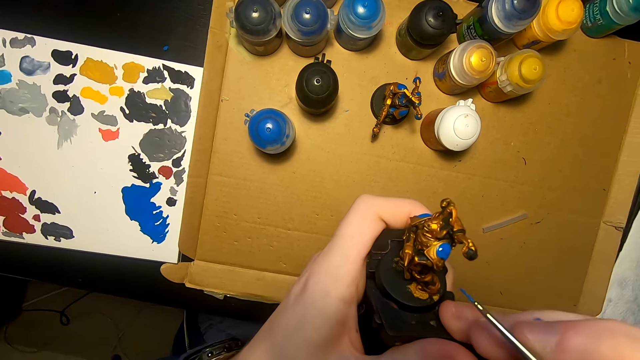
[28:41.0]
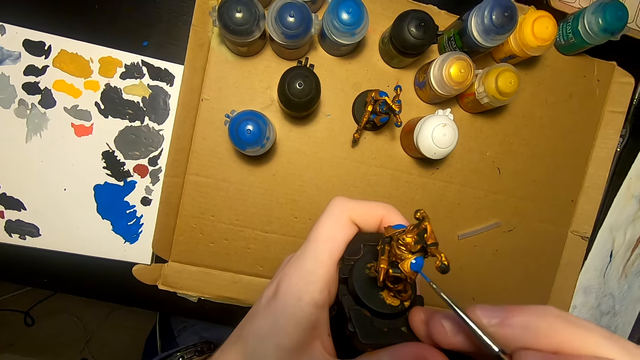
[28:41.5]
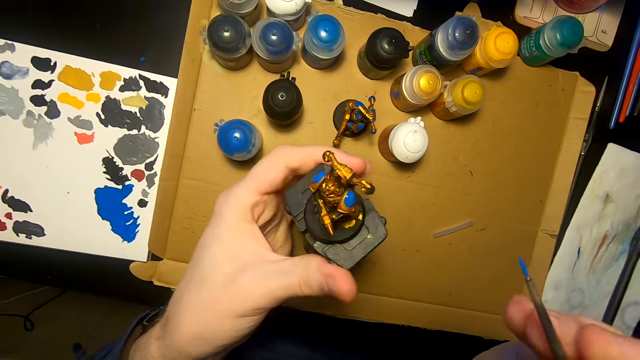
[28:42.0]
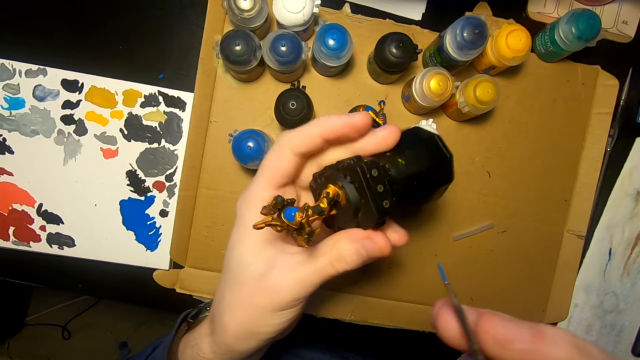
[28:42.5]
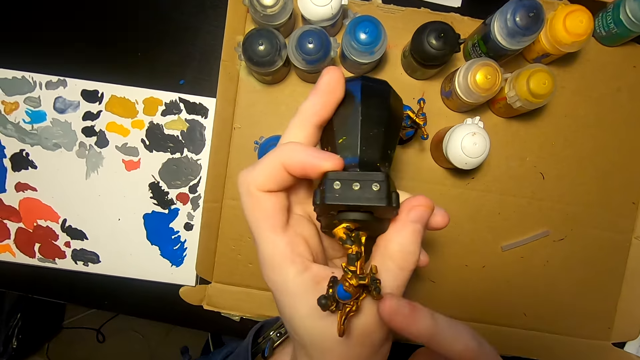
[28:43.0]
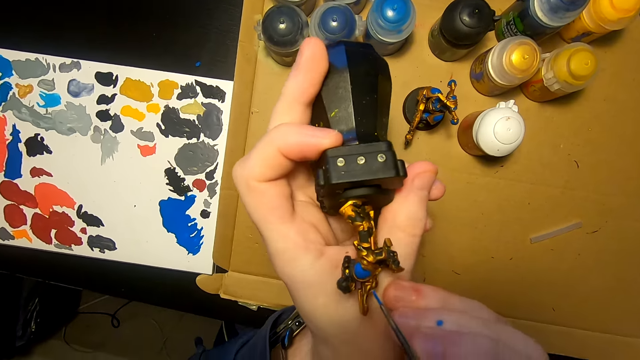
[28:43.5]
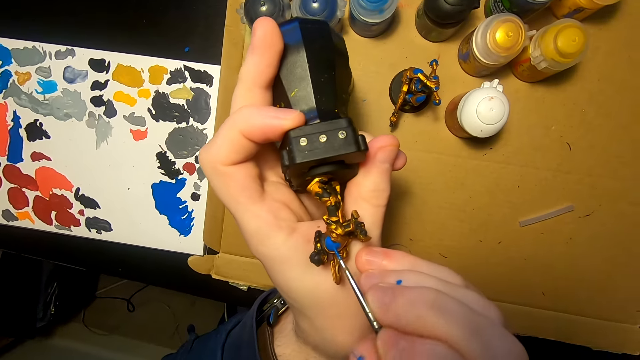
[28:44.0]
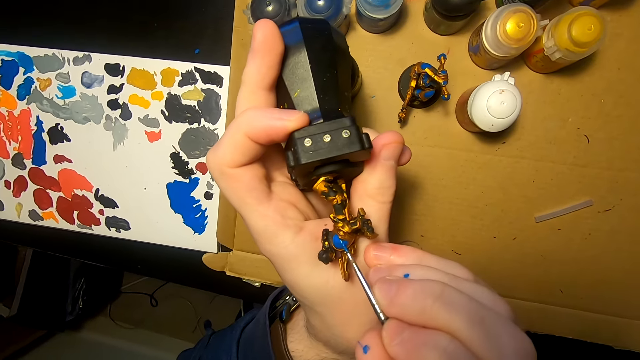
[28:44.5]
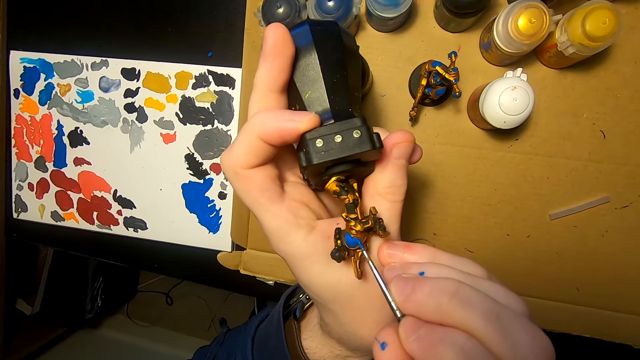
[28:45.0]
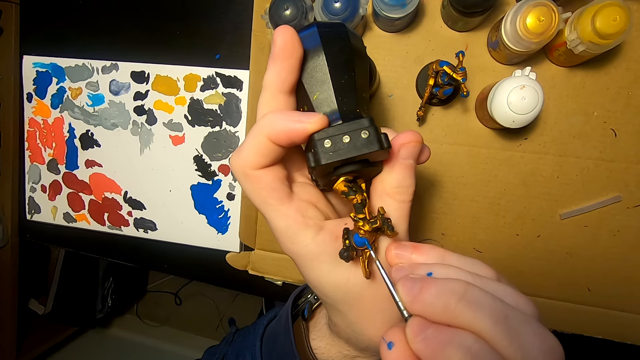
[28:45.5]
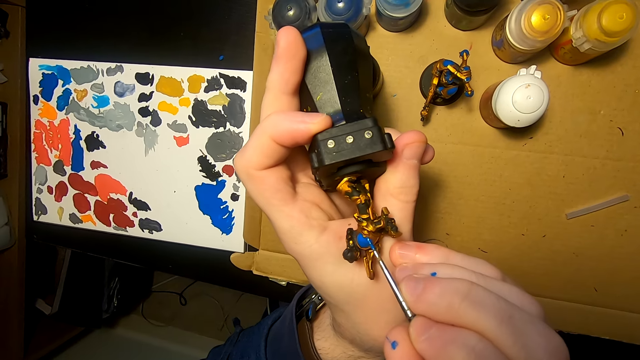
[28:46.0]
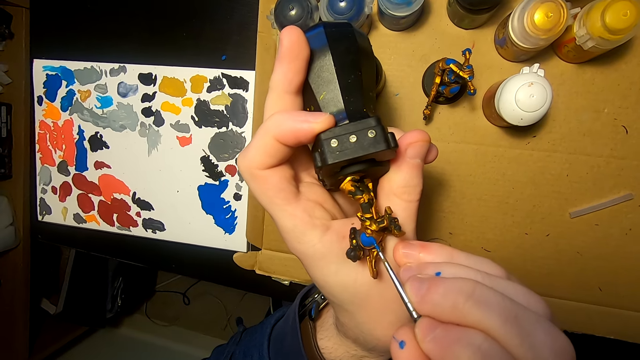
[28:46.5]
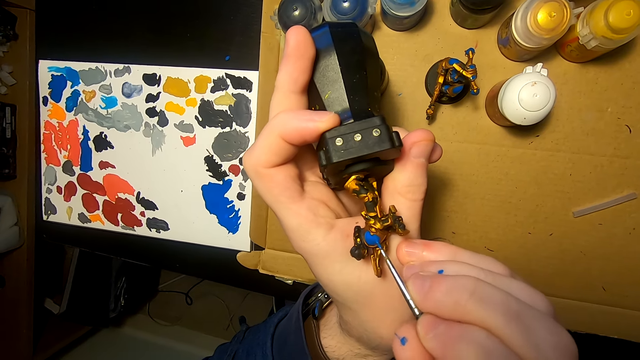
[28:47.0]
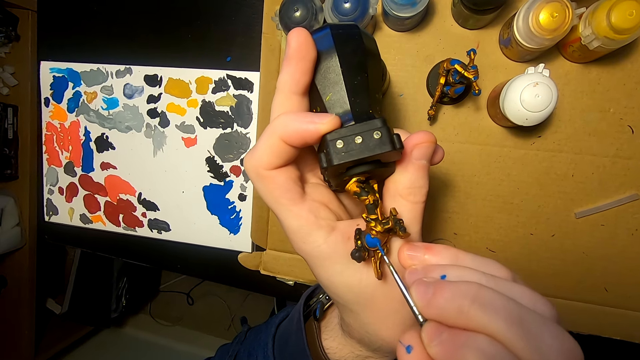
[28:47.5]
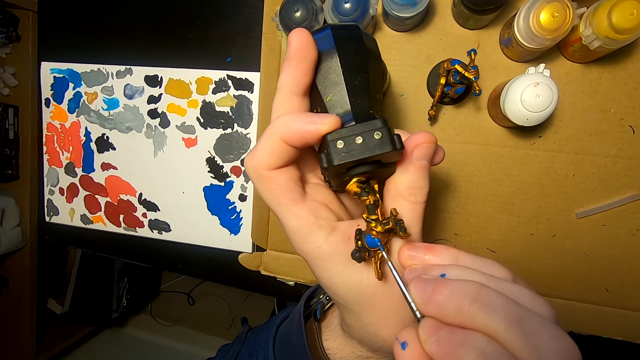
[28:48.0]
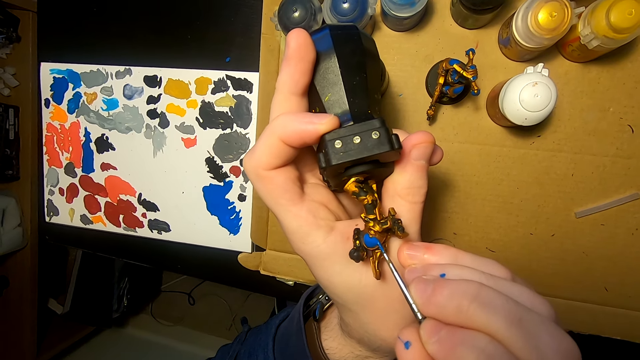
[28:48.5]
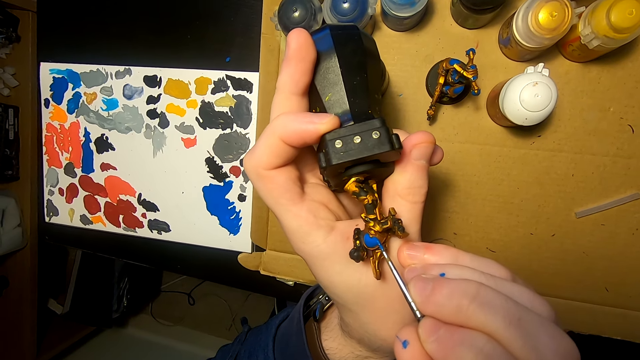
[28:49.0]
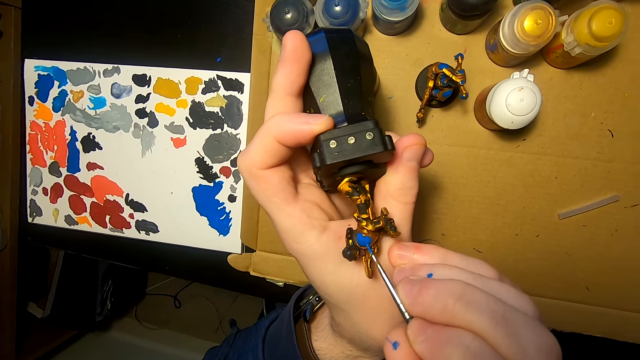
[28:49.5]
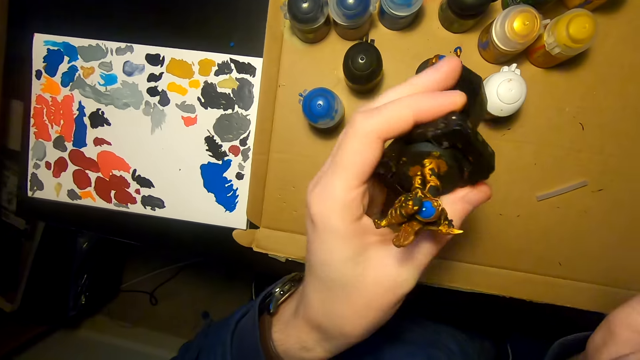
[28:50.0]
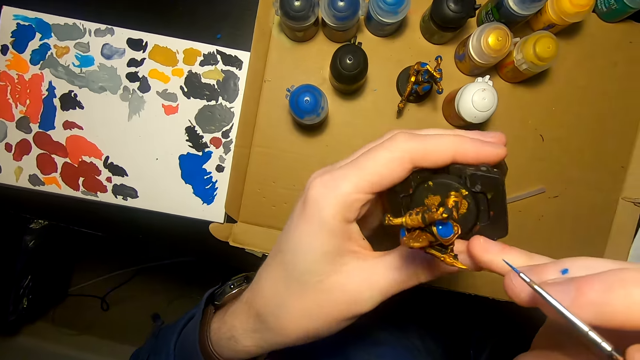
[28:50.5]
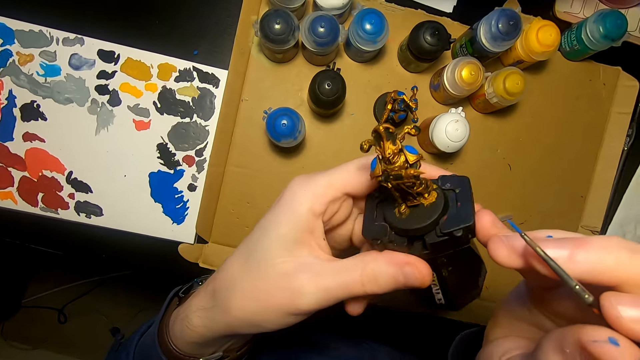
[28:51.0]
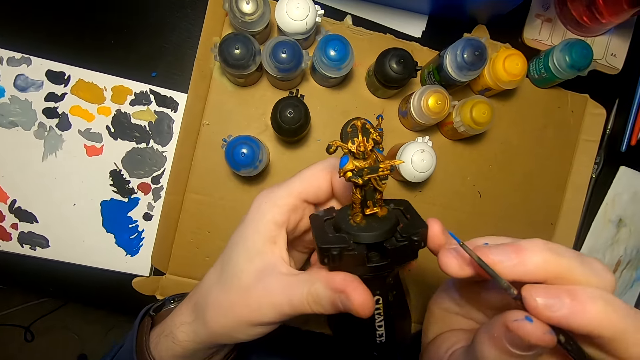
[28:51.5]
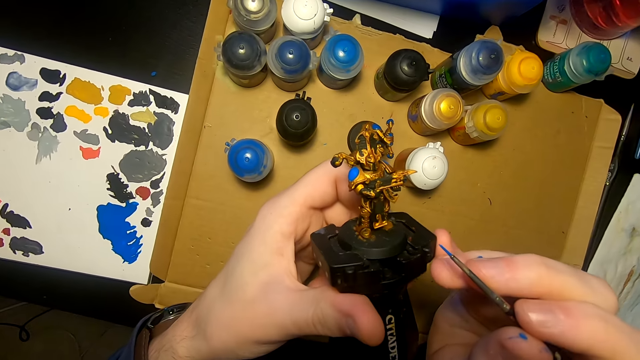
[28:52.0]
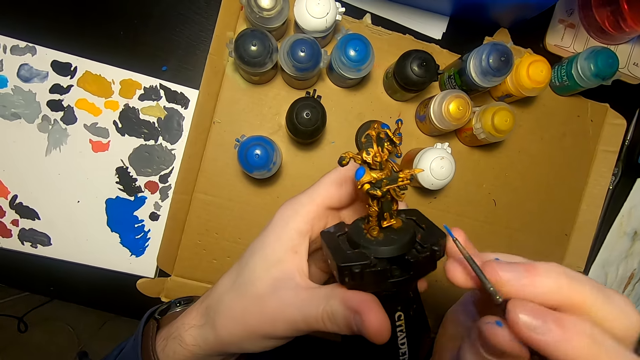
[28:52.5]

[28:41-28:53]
The camera wearer lifts the sculpture. They turn the sculpture. They move the sculpture. They paint the sculpture with a pen brush. They lift the right hand. They move the sculpture. They look at the sculpture.

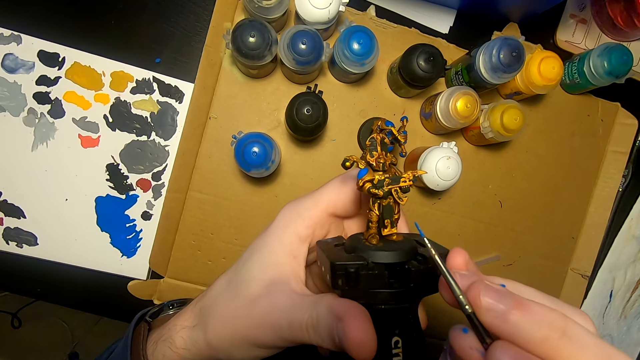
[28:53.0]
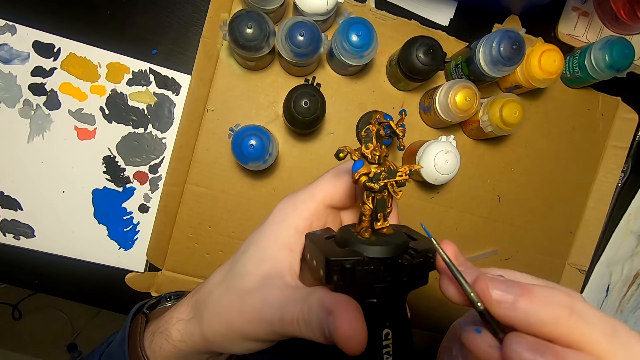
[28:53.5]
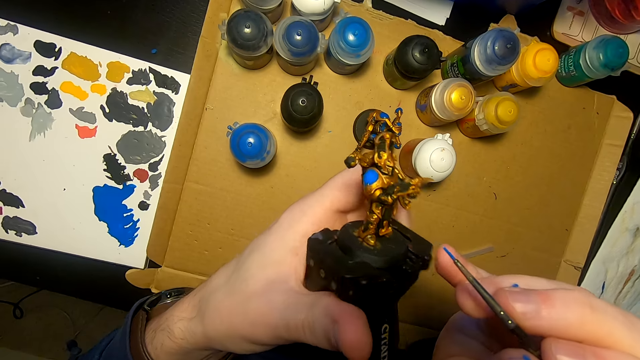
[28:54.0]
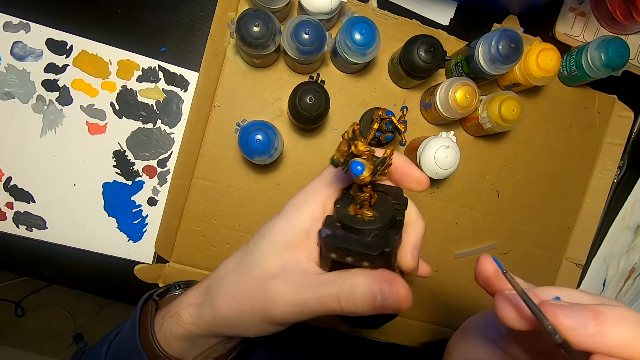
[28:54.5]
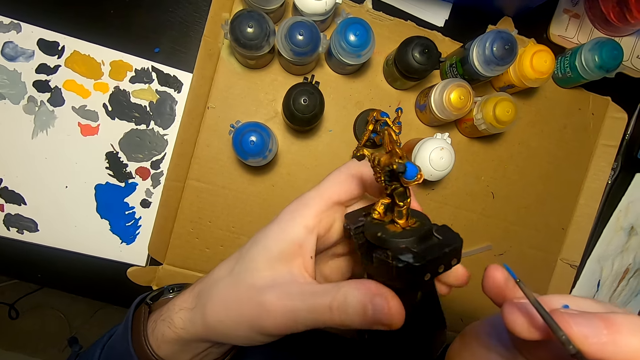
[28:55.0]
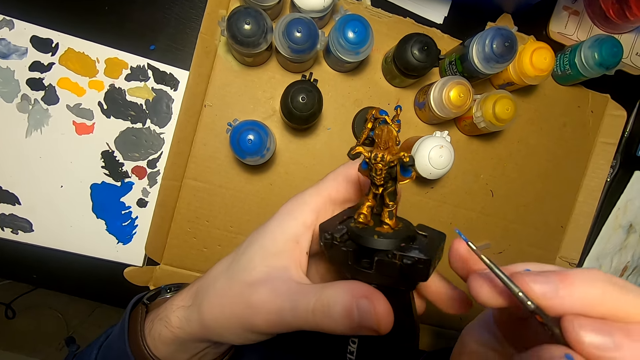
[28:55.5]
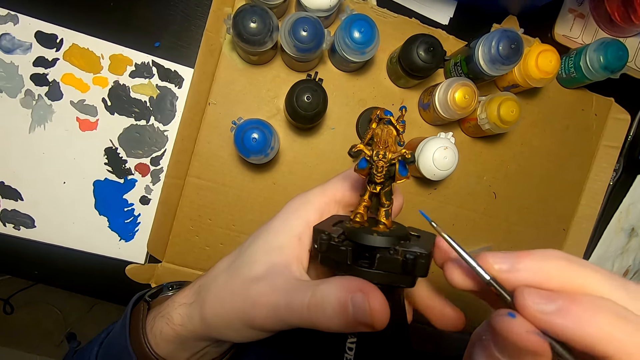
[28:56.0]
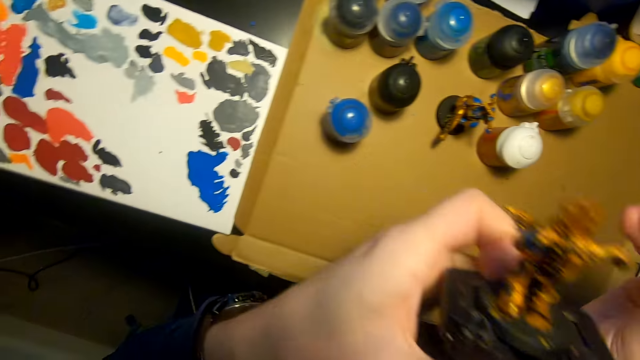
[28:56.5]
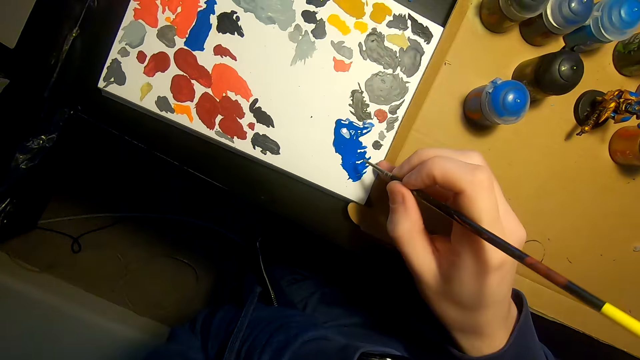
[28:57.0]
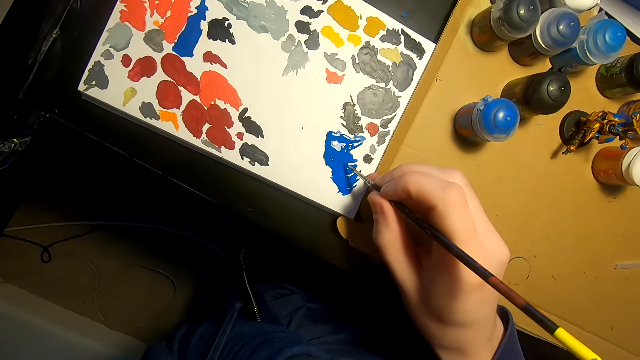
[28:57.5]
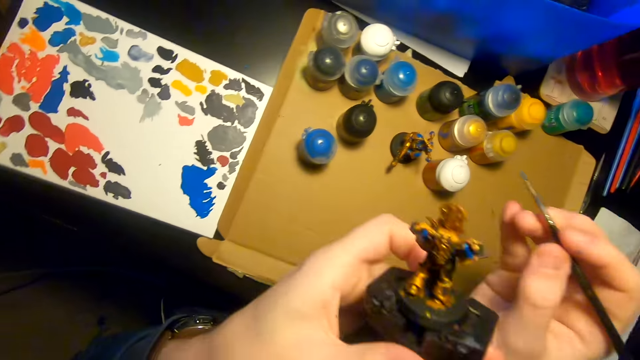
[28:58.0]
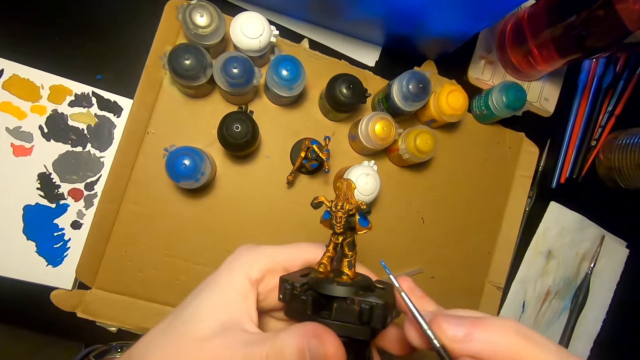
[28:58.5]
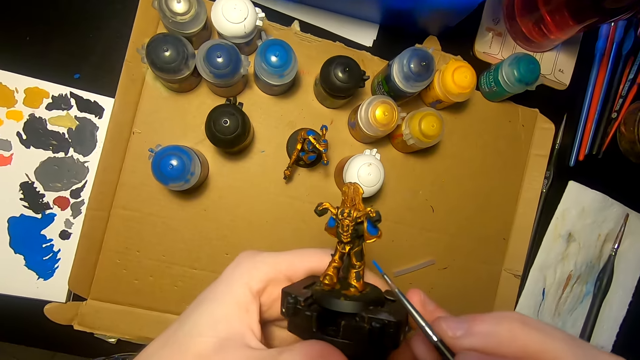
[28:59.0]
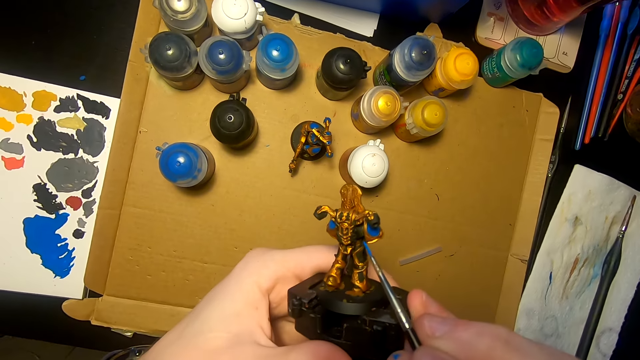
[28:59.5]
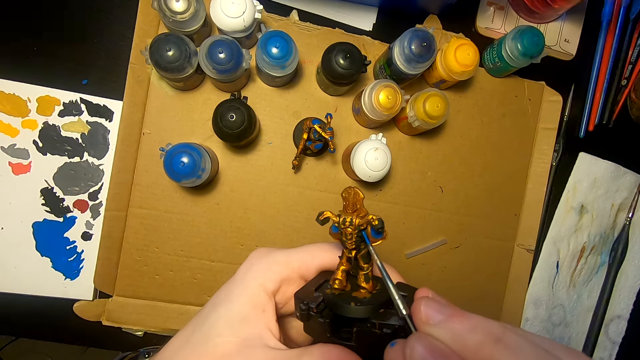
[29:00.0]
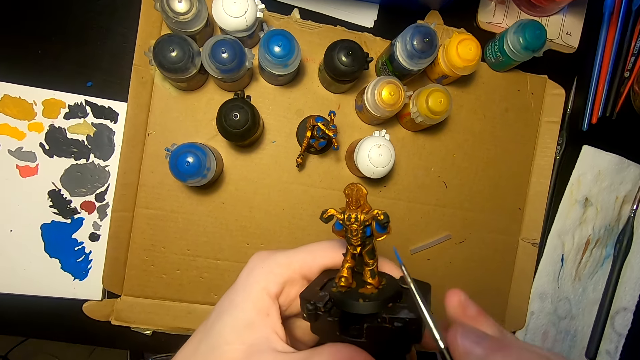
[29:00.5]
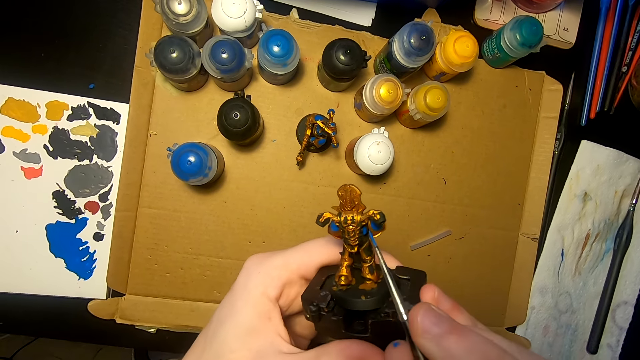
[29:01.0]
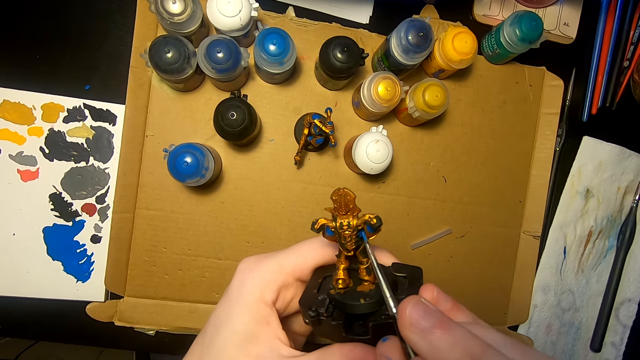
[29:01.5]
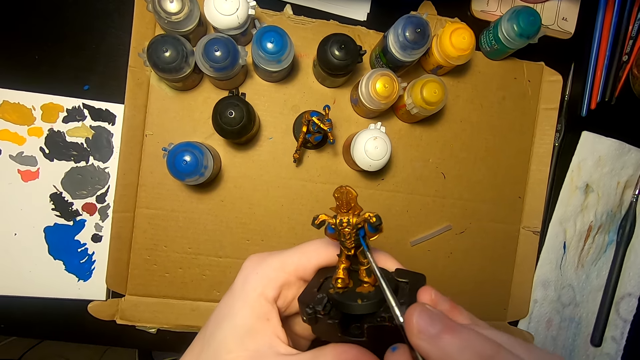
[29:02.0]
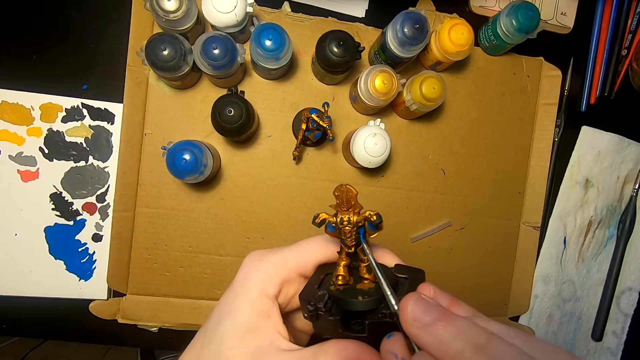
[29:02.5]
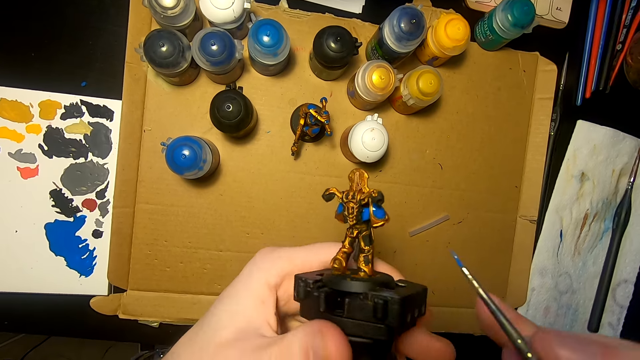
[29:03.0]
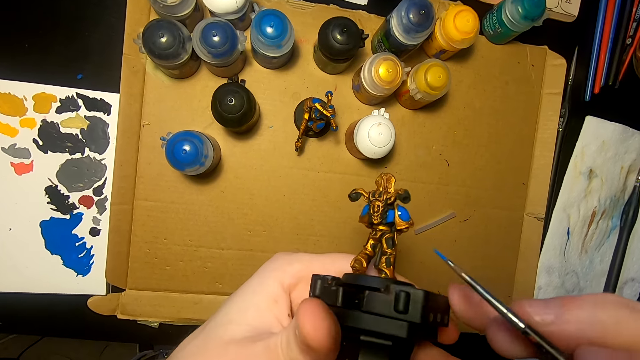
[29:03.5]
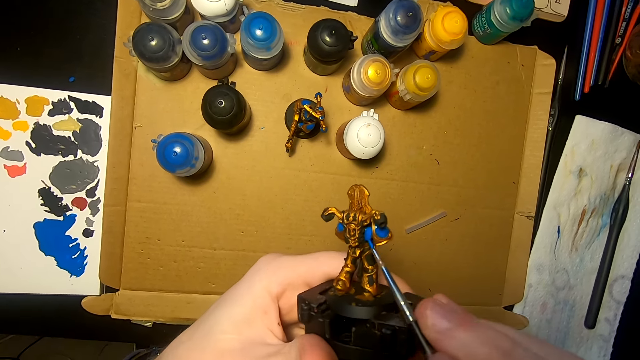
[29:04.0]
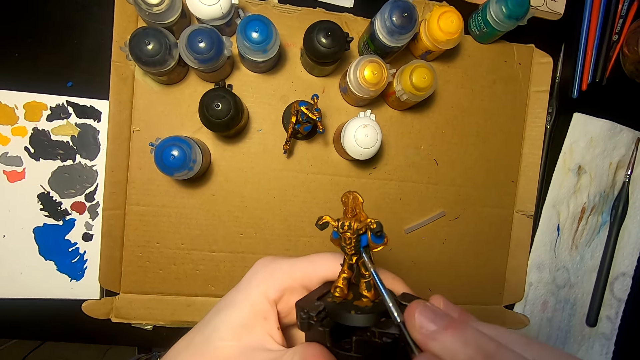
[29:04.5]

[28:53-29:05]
The camera wearer moves the sculpture. They look at the sculpture. They turn a figurine. They move the right hand. They rub the pen brush on the paint. They dip the paintbrush in the paint. They lift the right hand. They paint the sculpture with the pen brush. They paint the figurine with the paintbrush. They move the right hand. They paint the sculpture with the pen brush.
